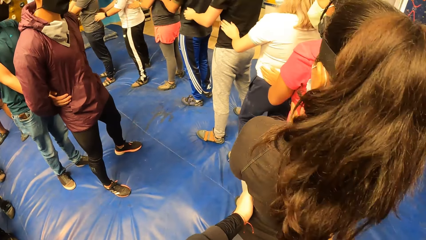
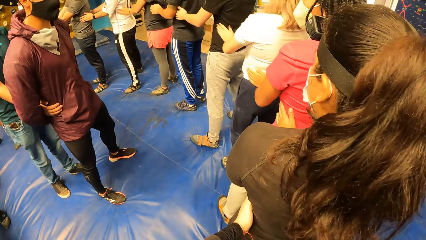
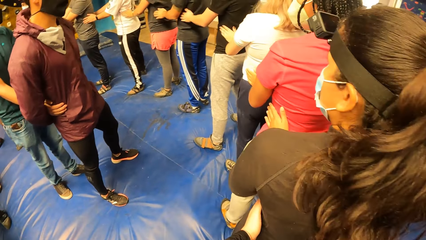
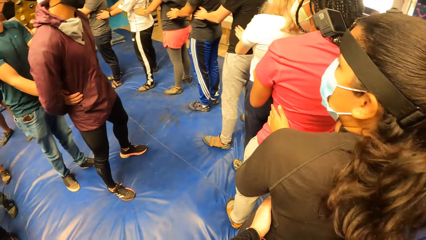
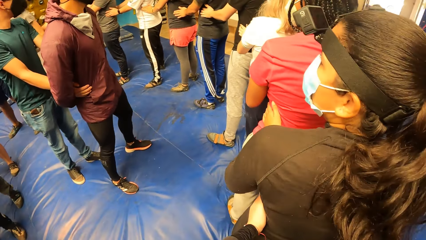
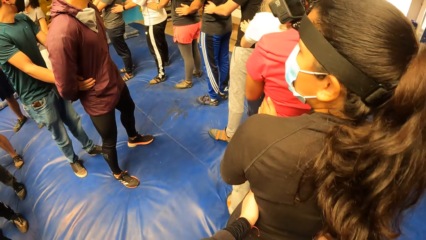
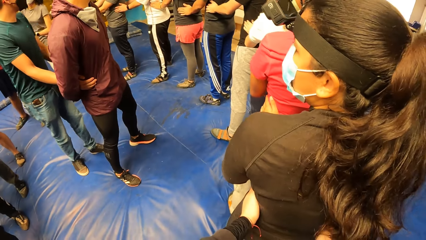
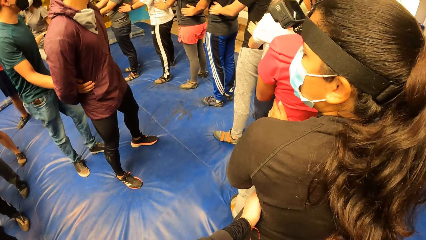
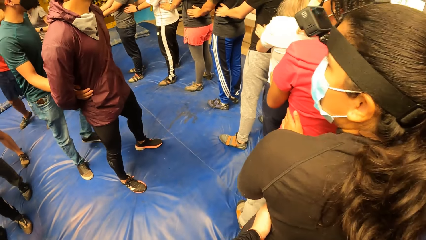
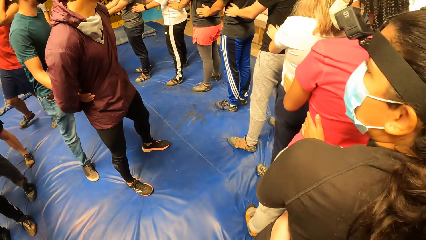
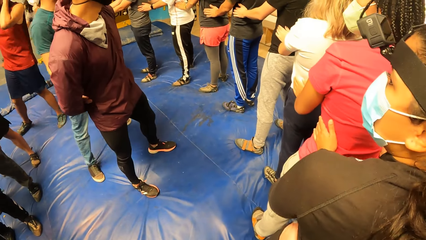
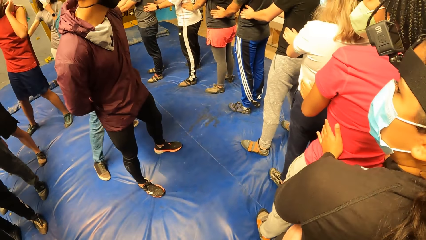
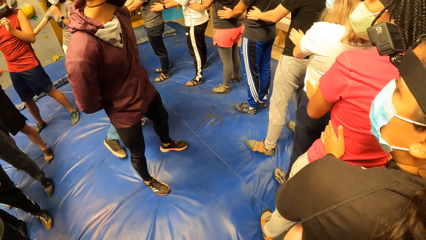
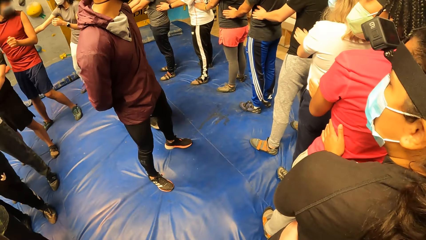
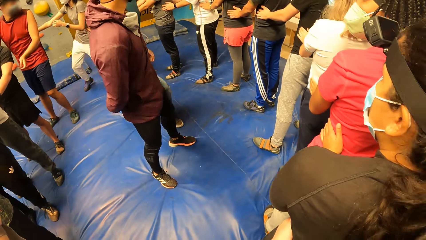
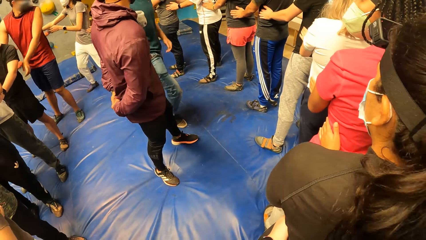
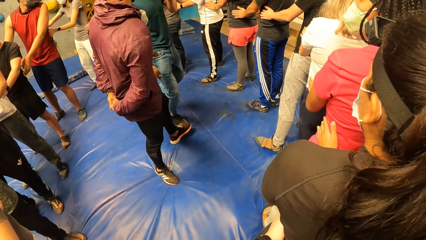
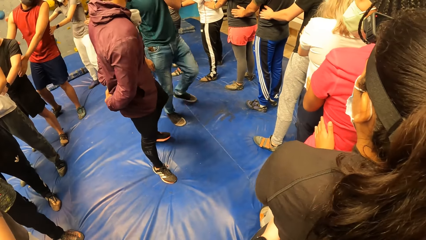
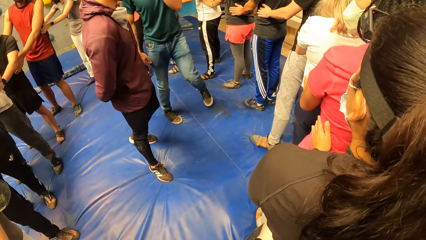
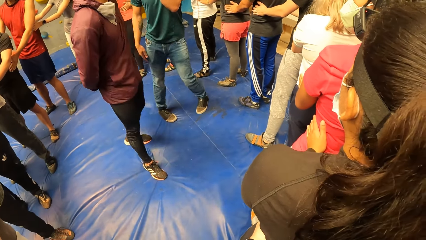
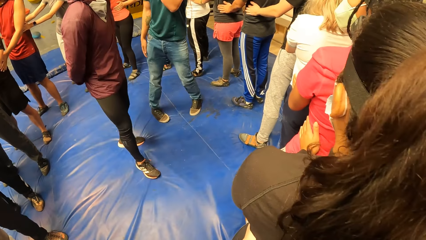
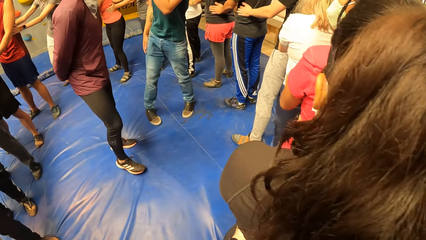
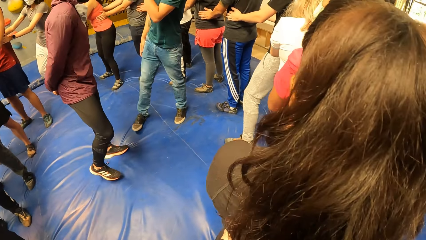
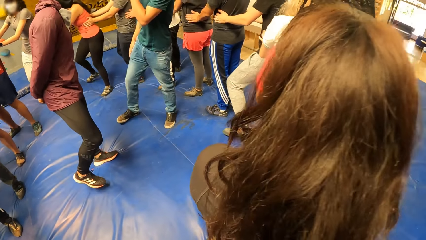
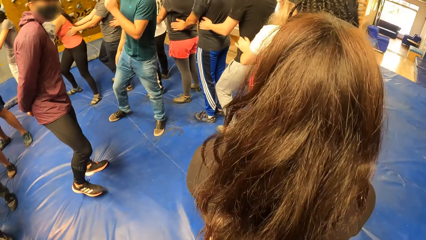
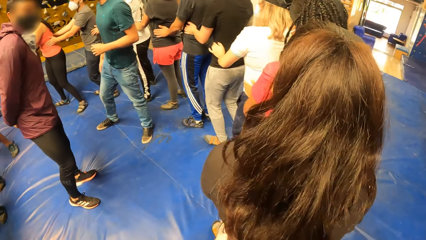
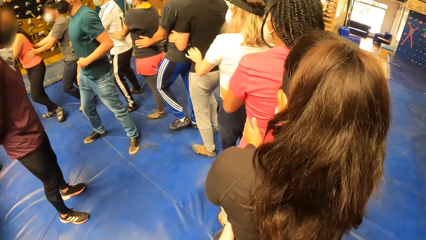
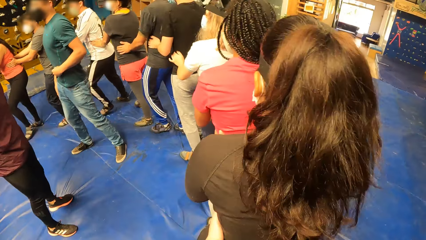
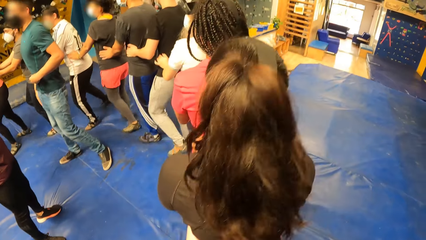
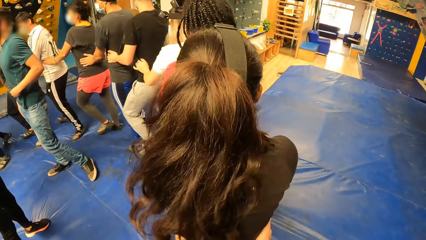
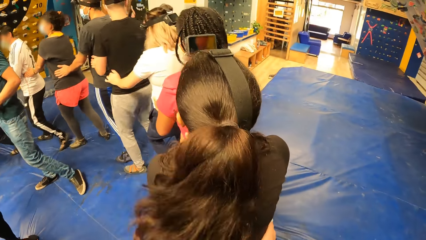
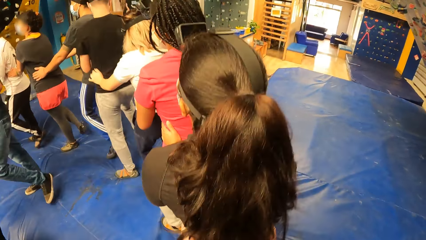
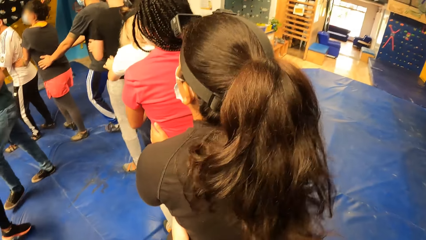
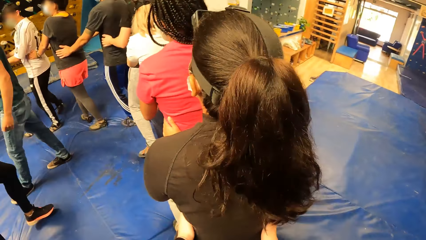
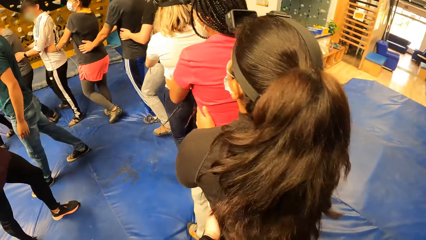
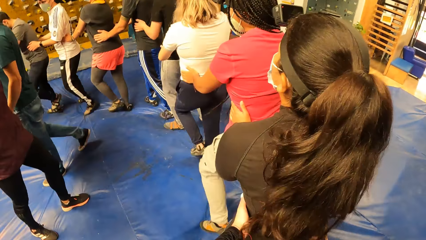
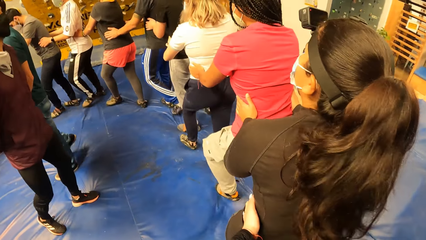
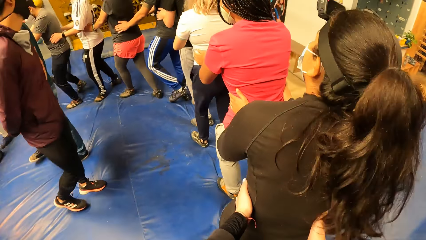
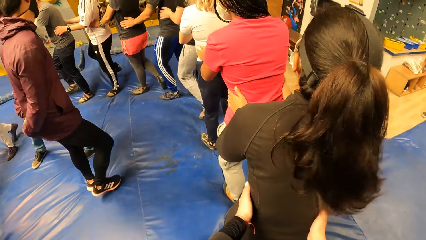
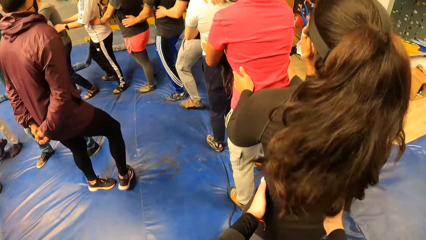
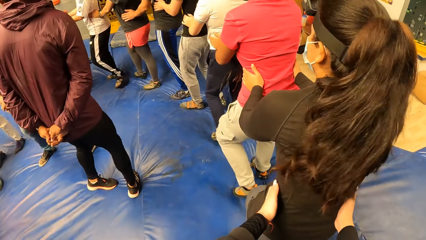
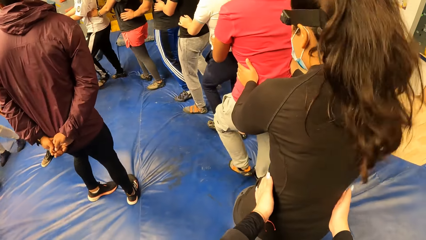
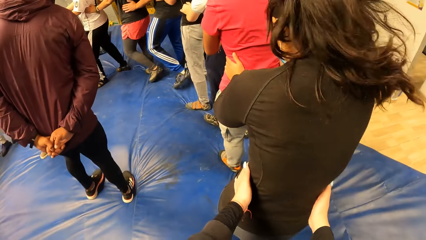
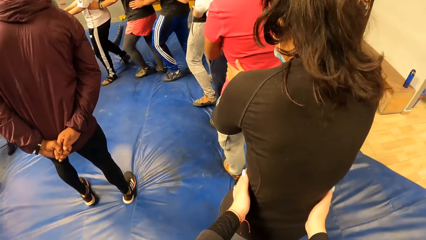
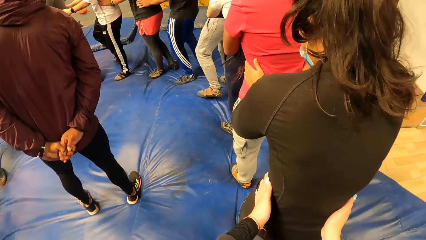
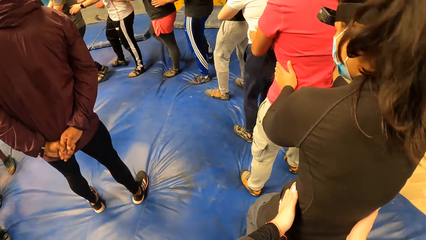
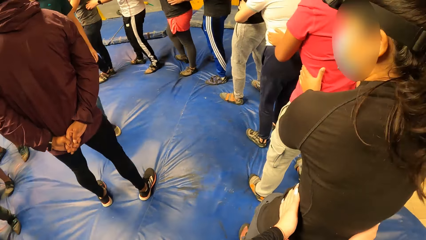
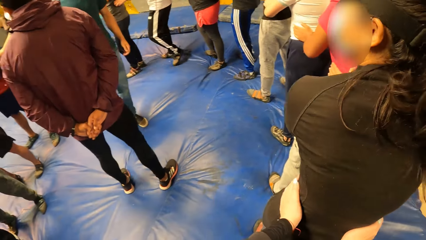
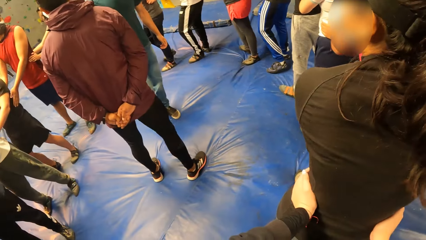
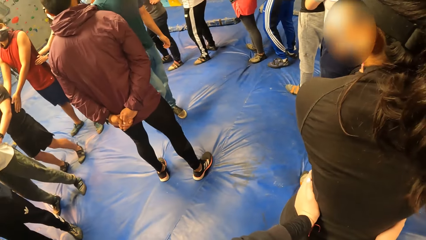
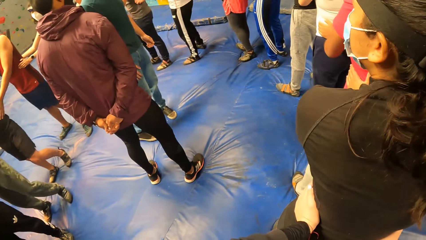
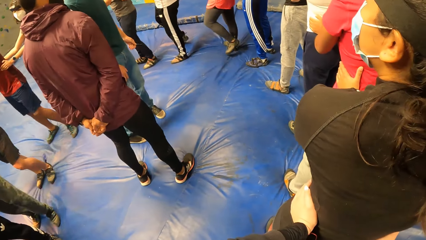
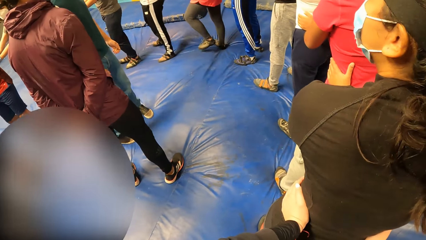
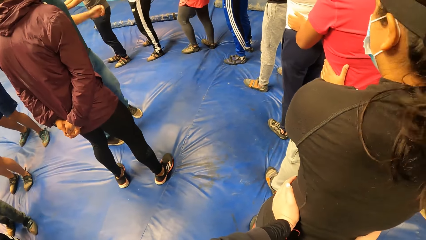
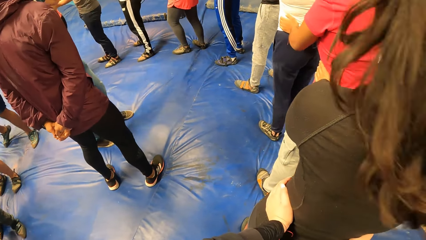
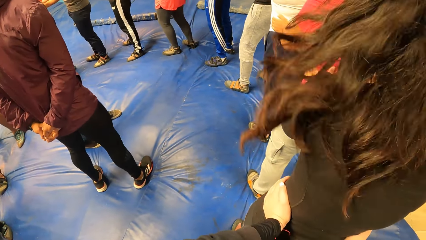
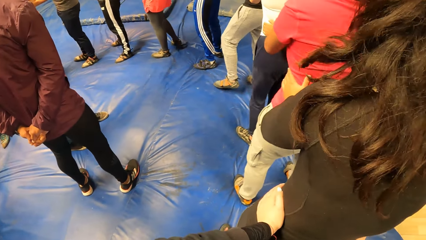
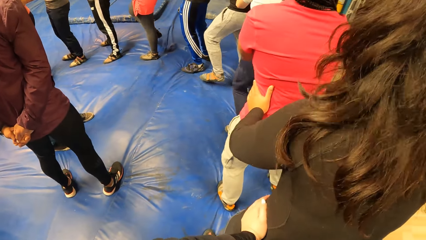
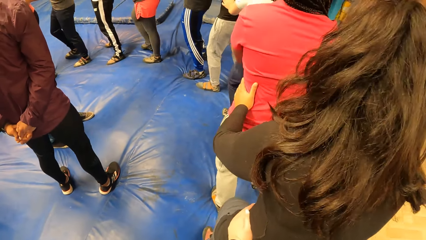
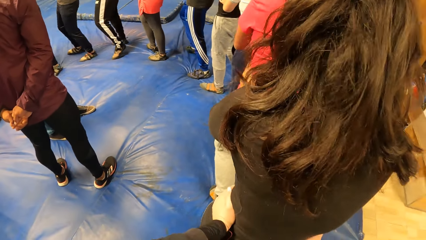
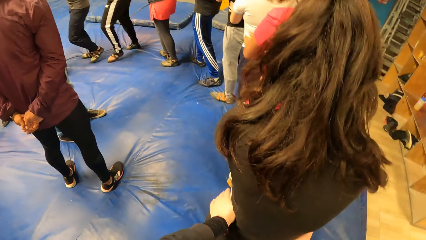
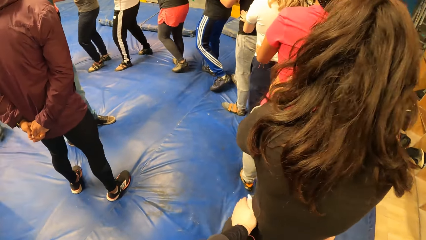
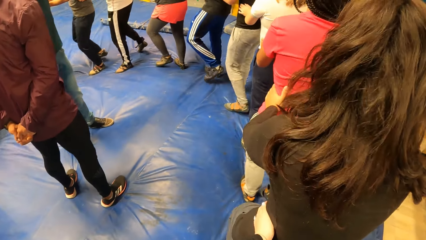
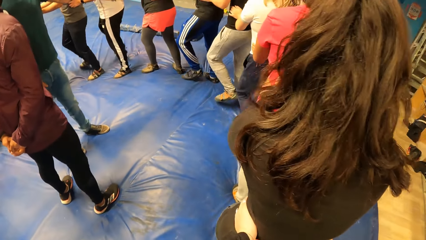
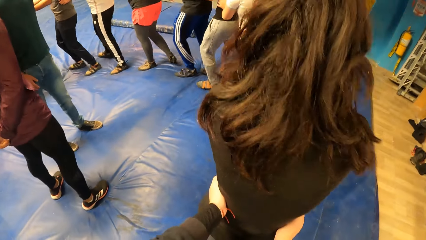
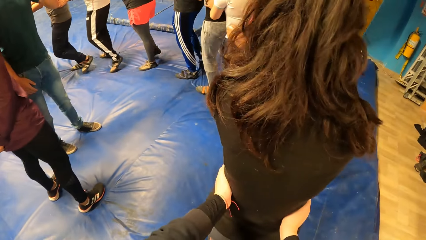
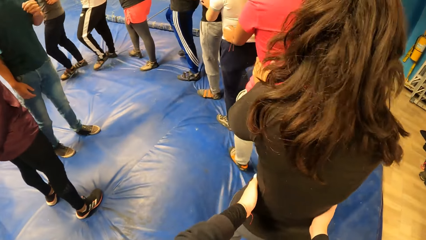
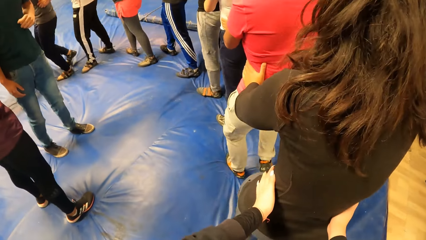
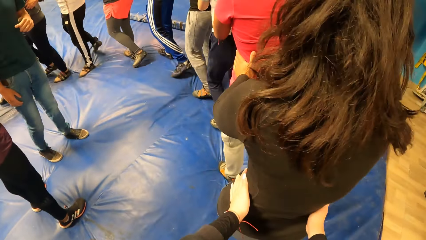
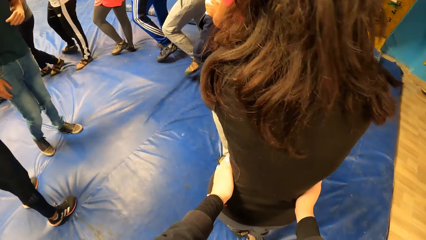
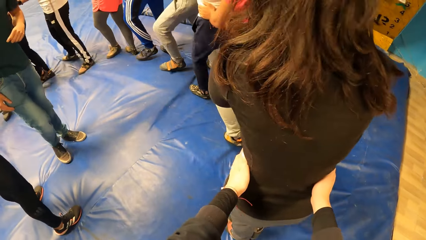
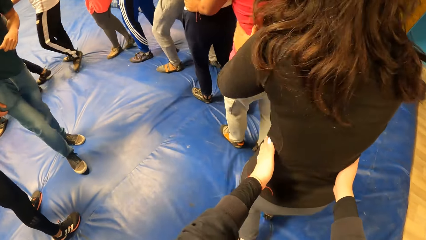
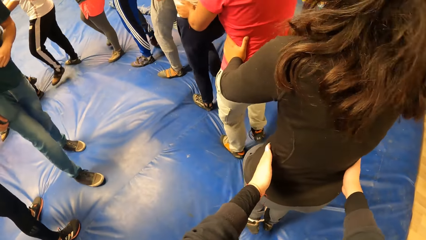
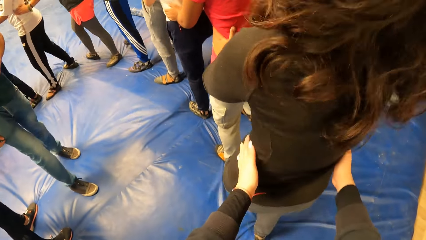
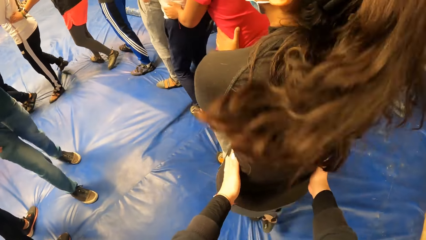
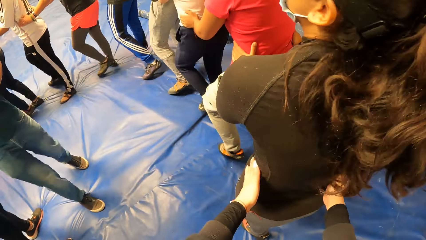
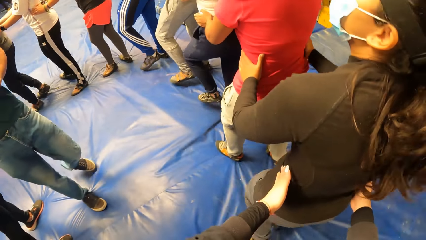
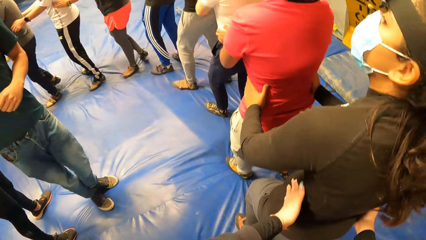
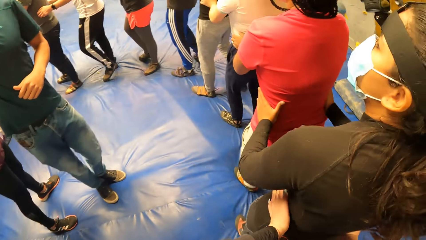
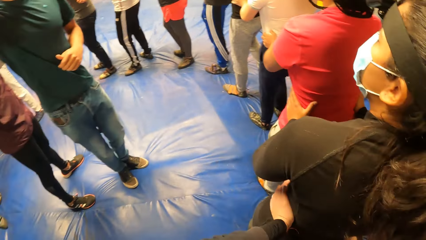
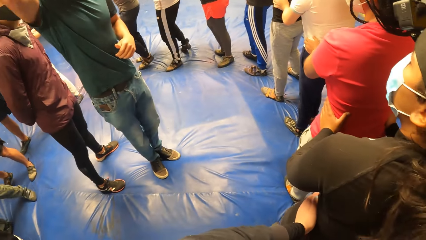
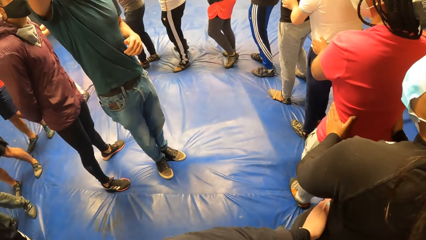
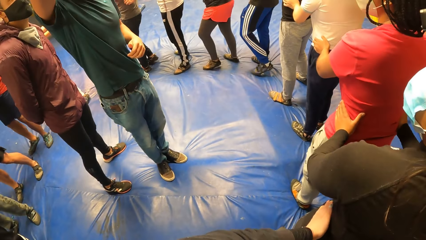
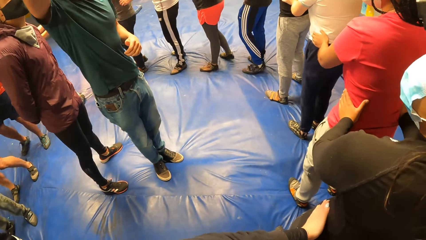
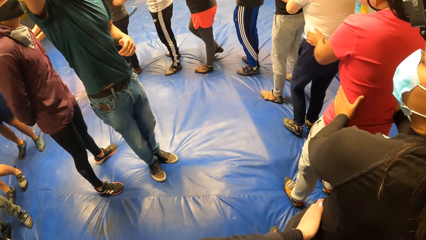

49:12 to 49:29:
The camera wearer looks around. A man moves around on a bouncy mat. The camera wearer partakes in a physical exercise. They move around on the bouncy mat.
